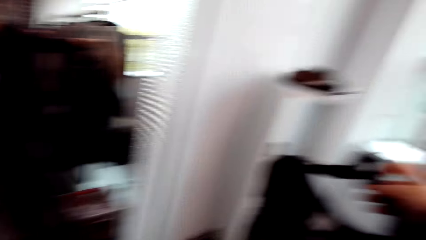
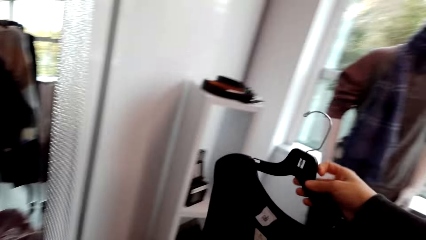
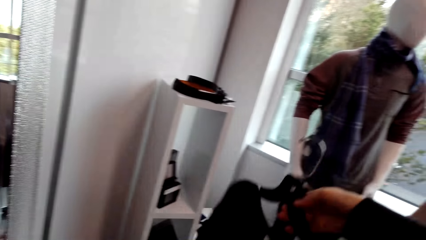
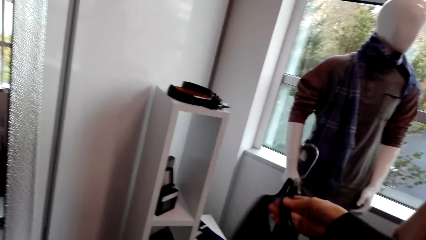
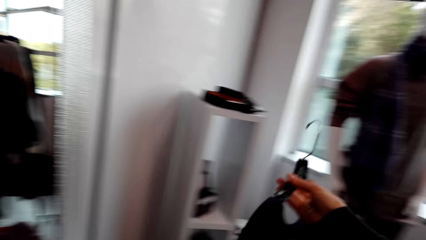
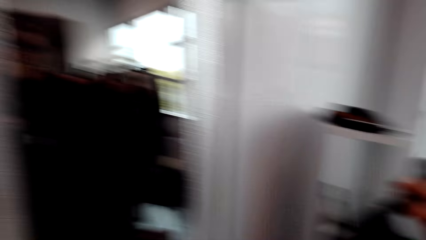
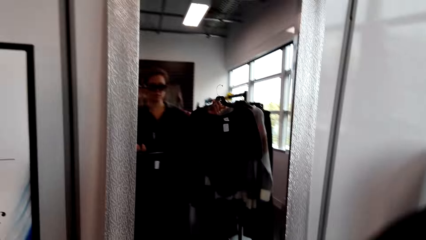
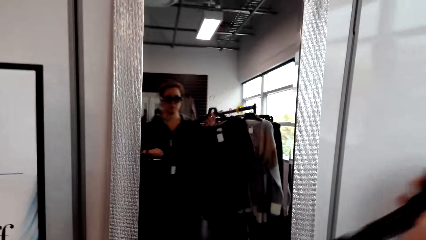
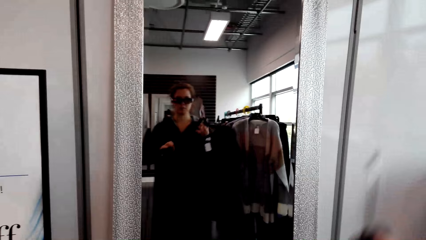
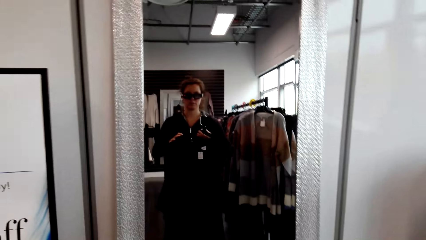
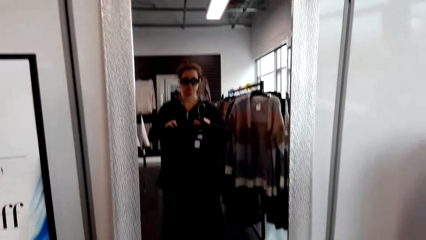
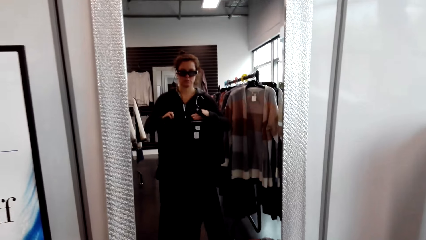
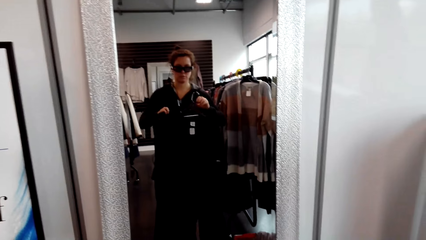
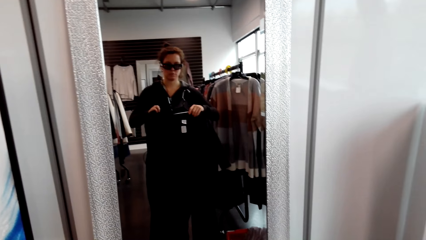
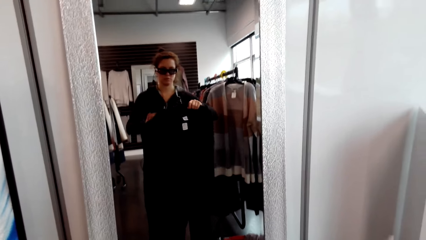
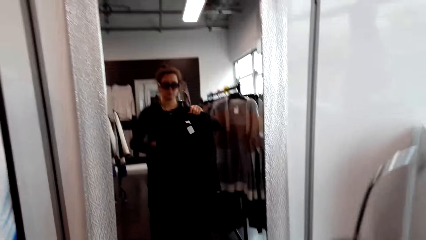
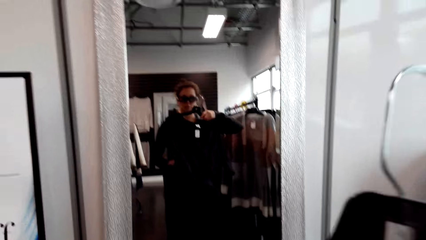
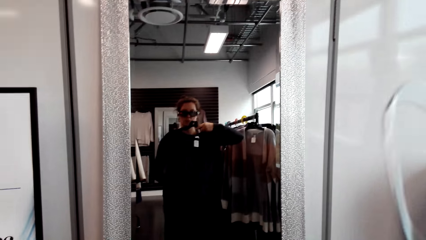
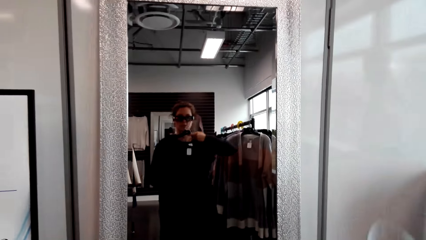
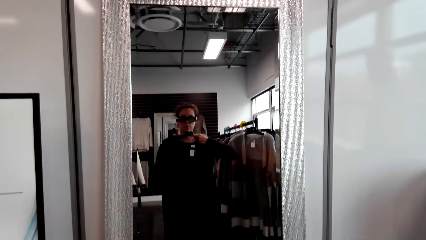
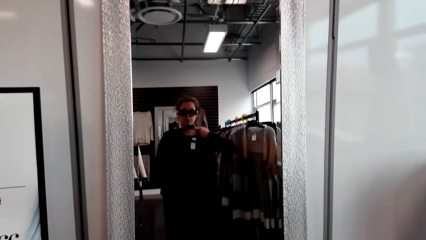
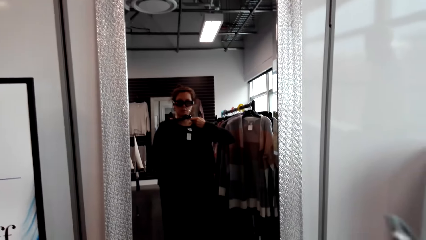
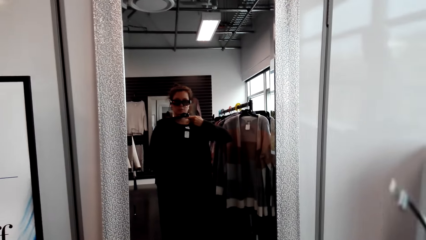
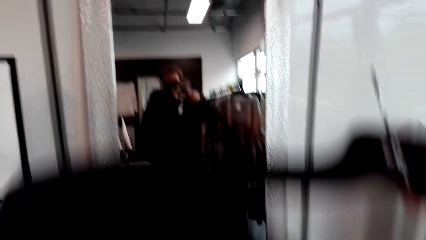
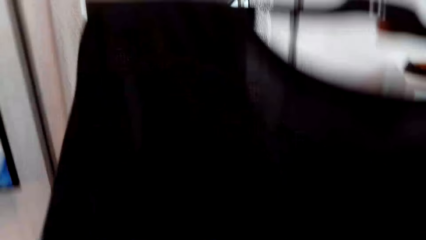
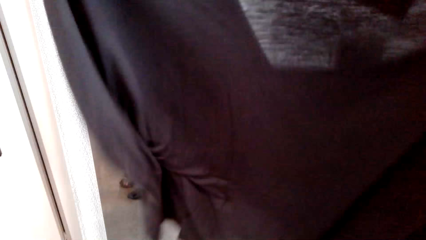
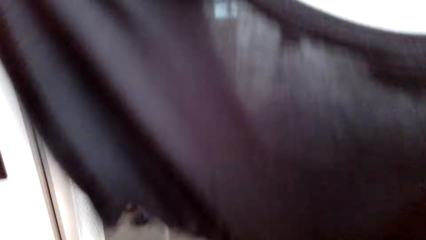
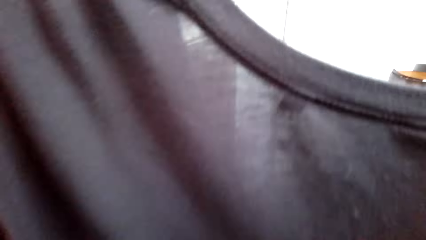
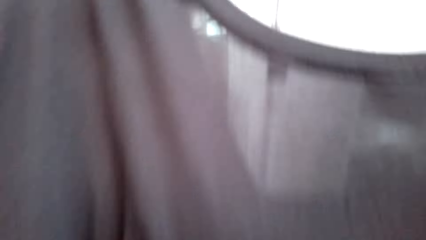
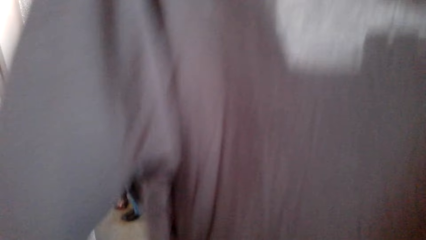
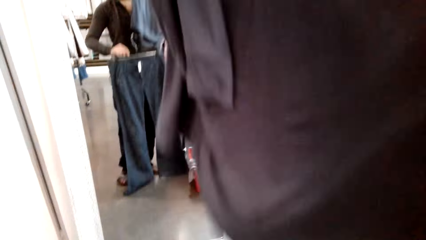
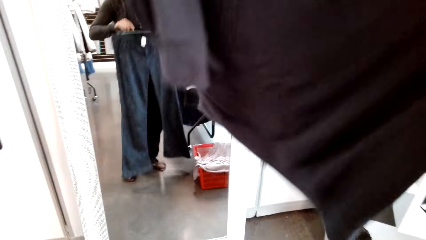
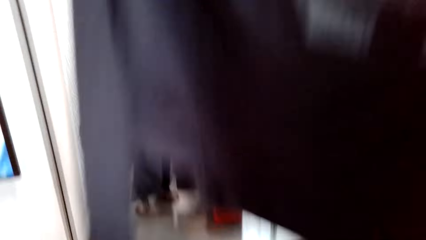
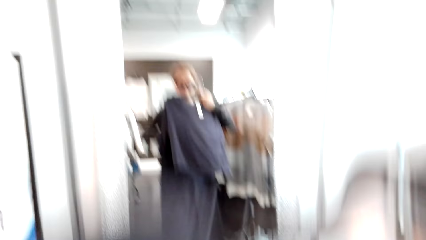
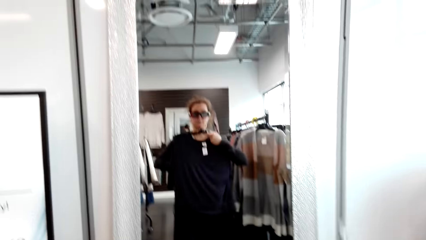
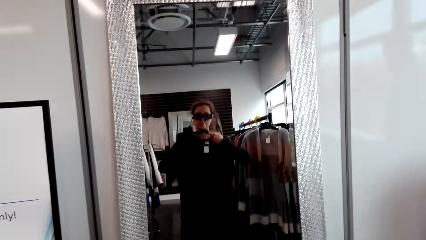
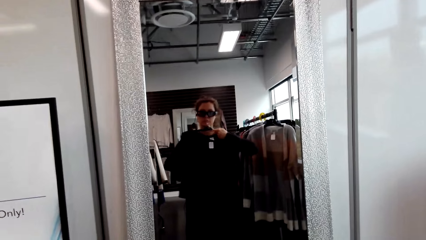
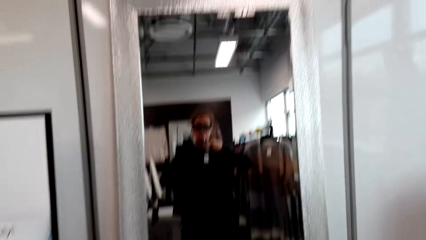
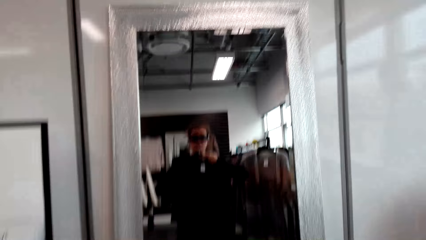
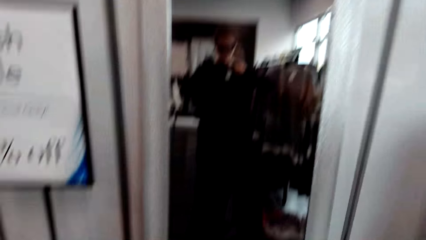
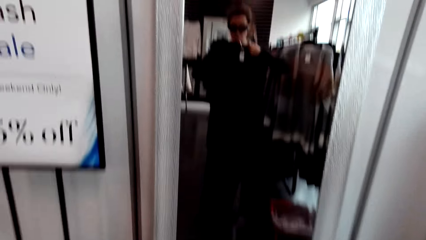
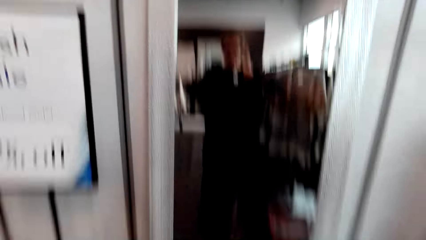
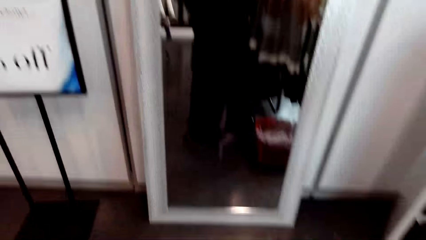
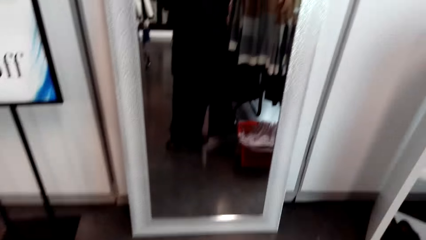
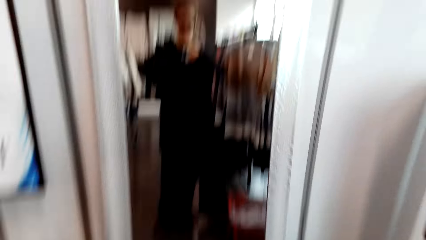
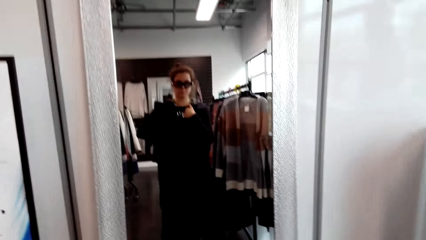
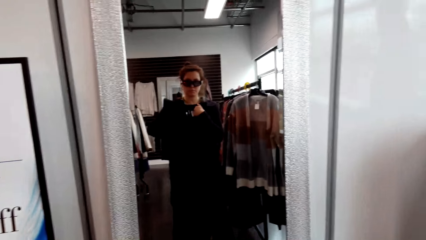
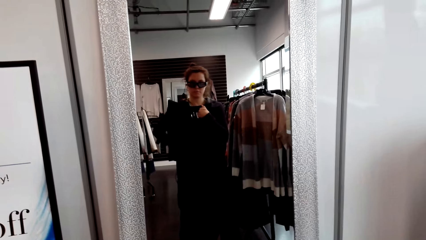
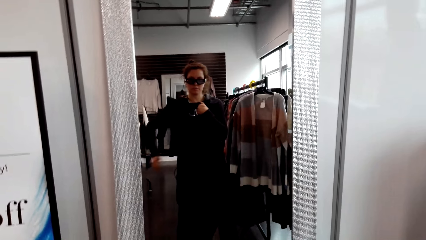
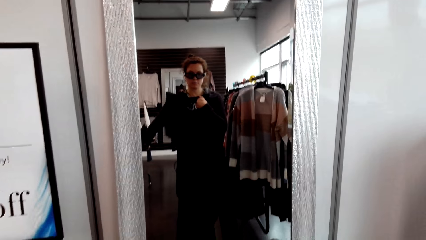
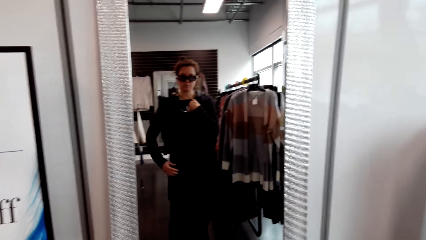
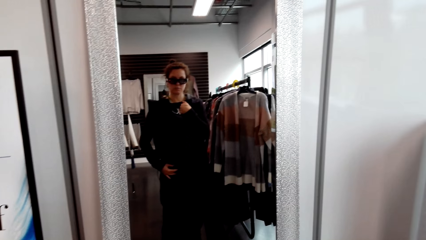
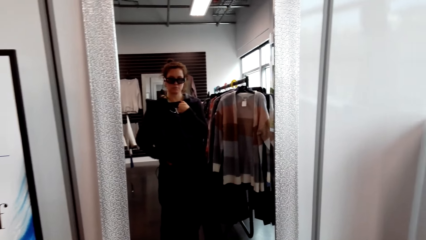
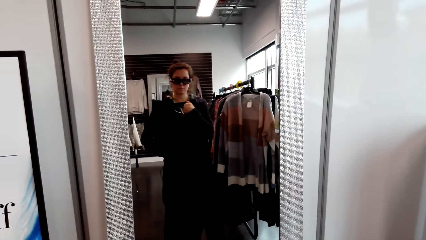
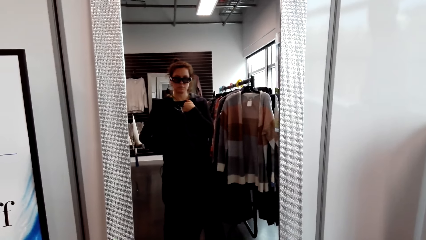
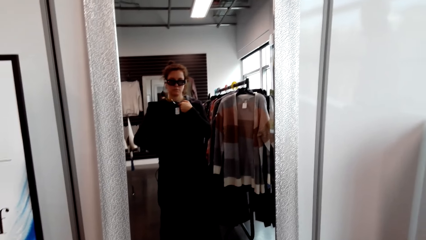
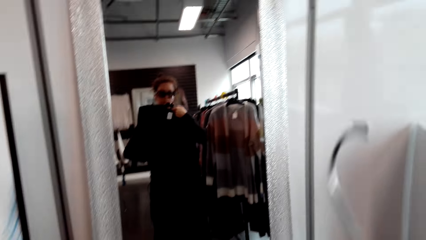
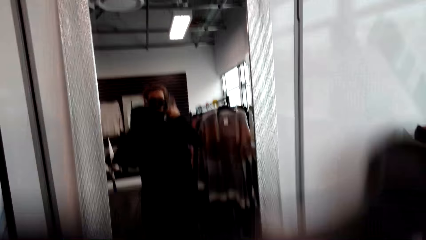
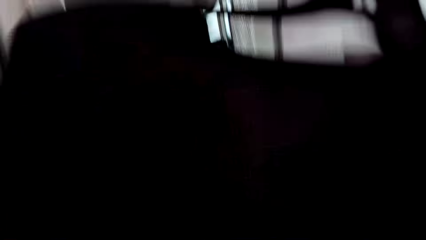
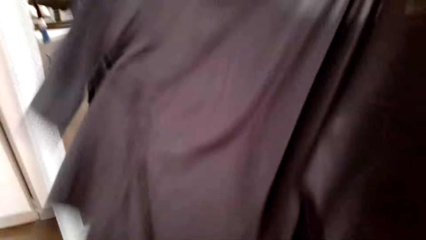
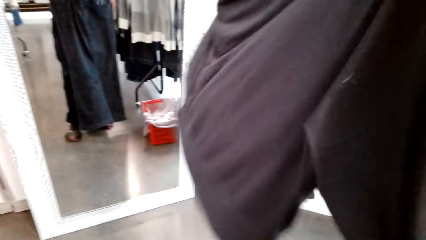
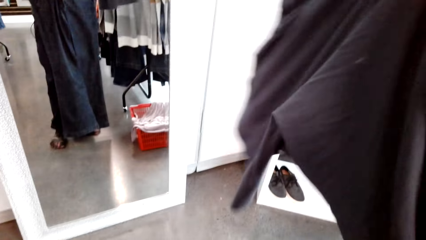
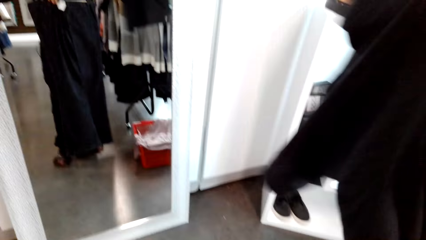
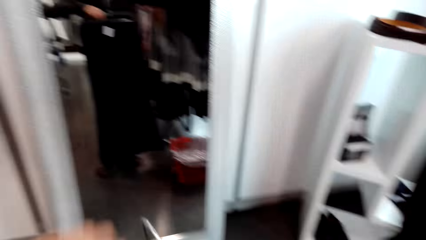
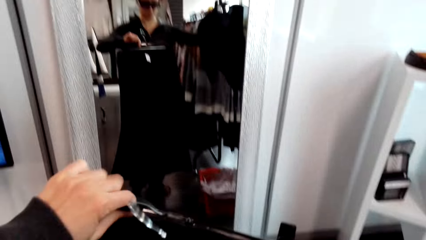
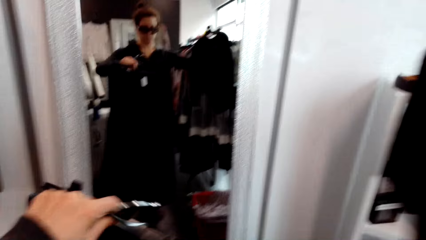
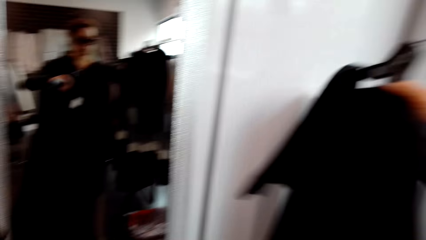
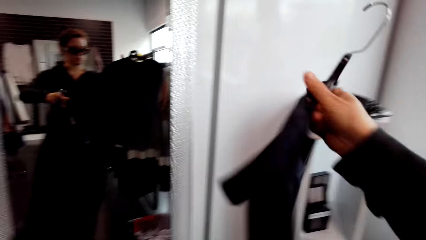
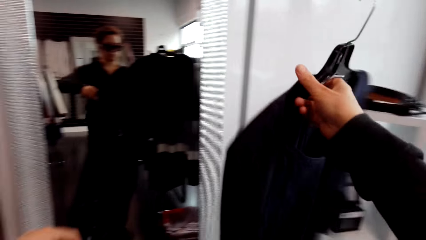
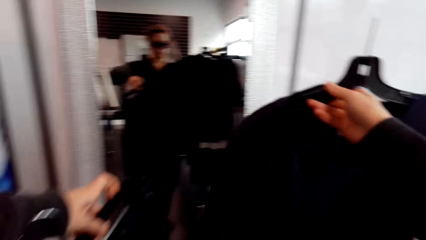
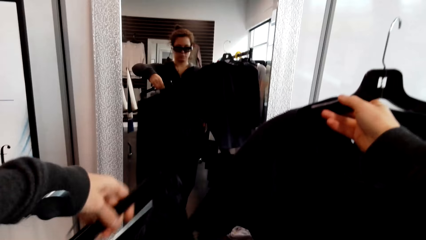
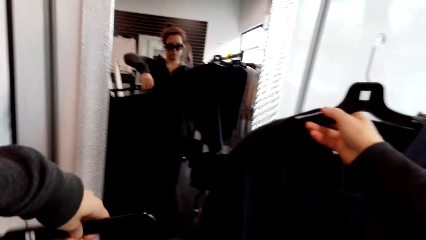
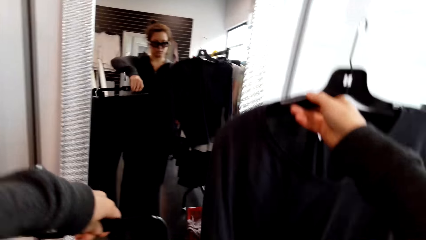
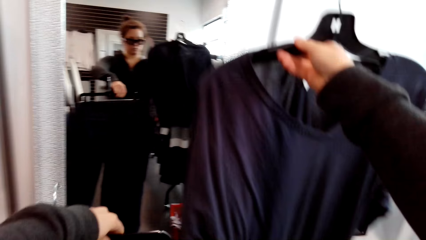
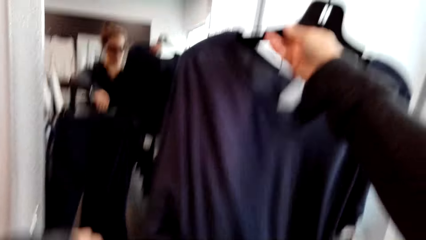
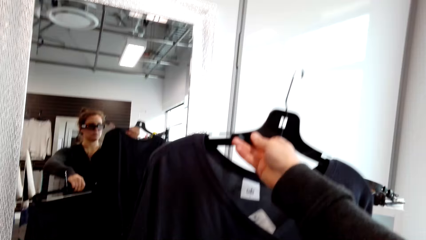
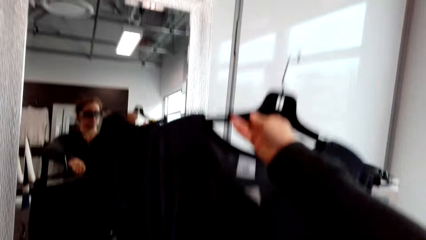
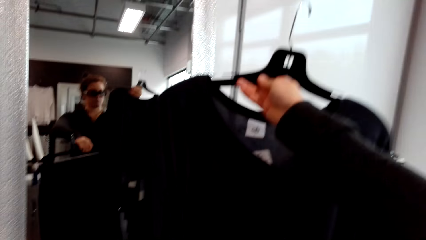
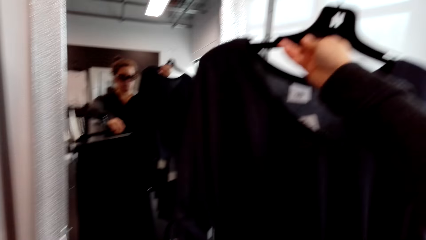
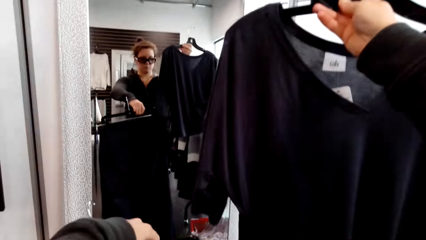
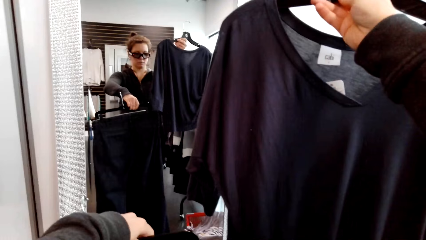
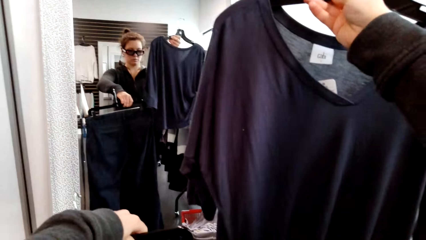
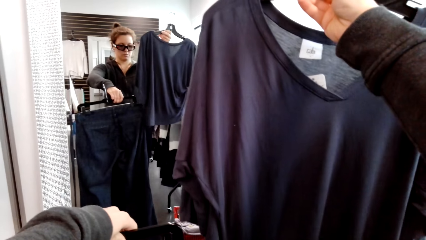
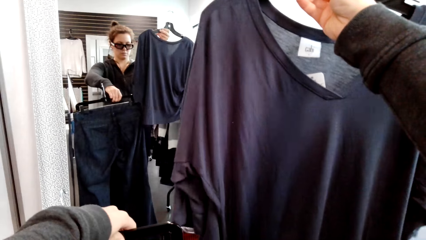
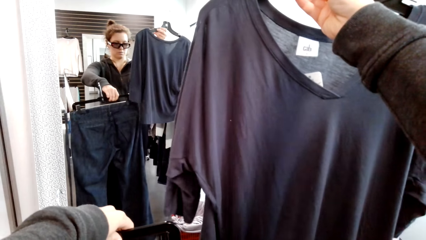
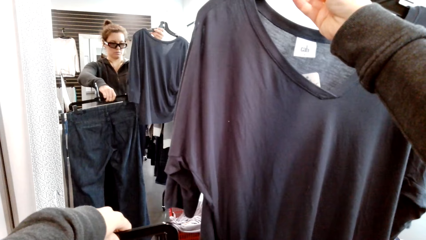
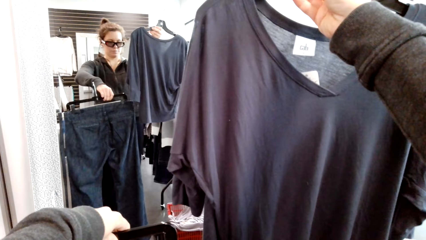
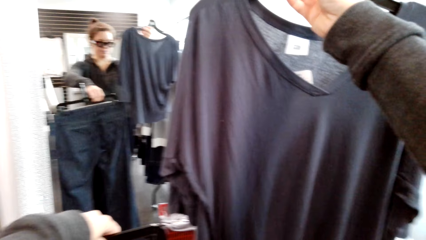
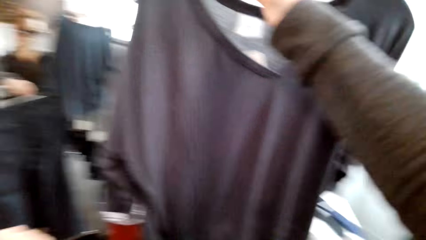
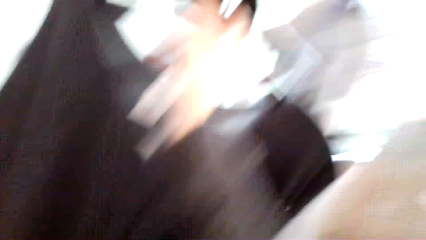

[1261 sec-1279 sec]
The camera wearer fits the sweater top on the mirror. They hang the sweater top.
